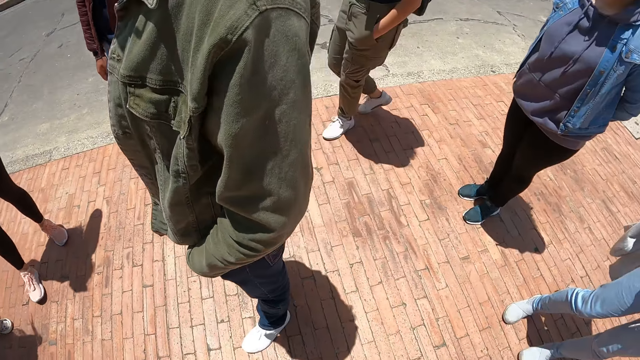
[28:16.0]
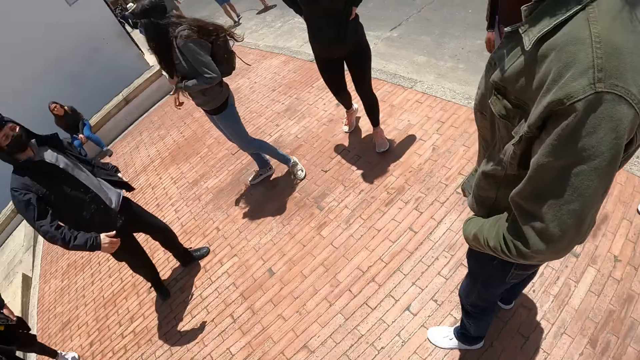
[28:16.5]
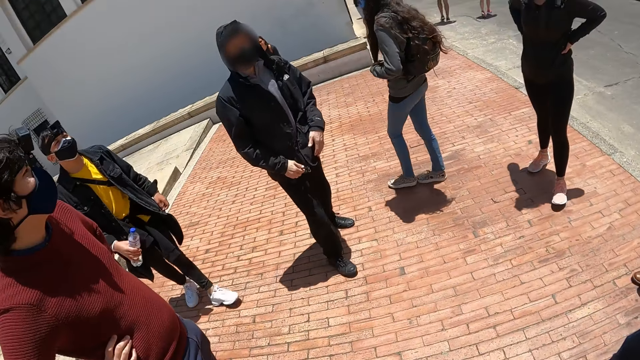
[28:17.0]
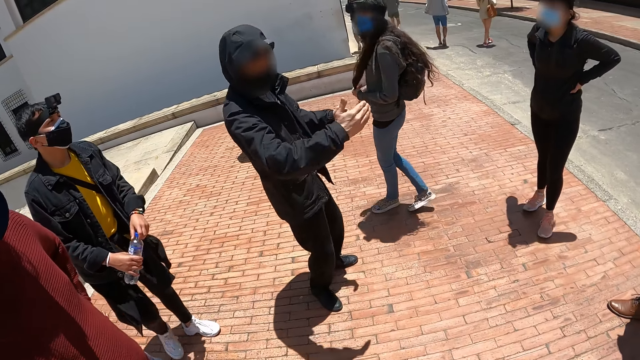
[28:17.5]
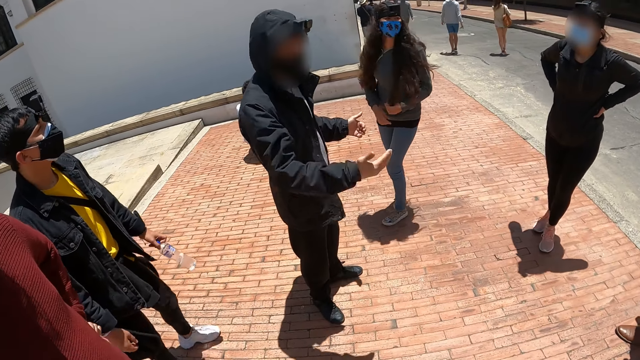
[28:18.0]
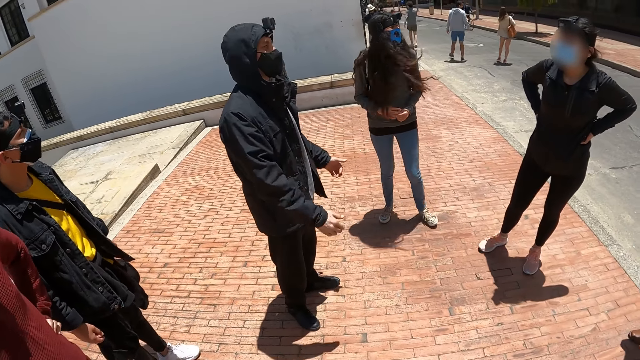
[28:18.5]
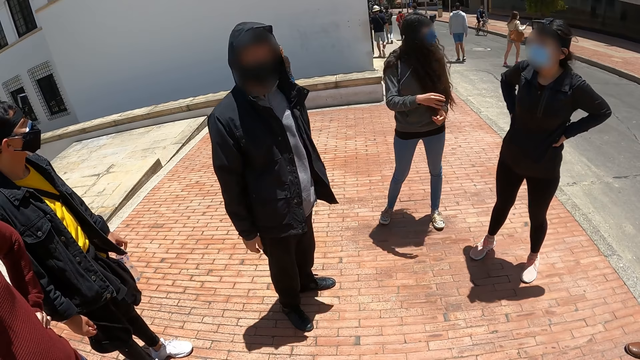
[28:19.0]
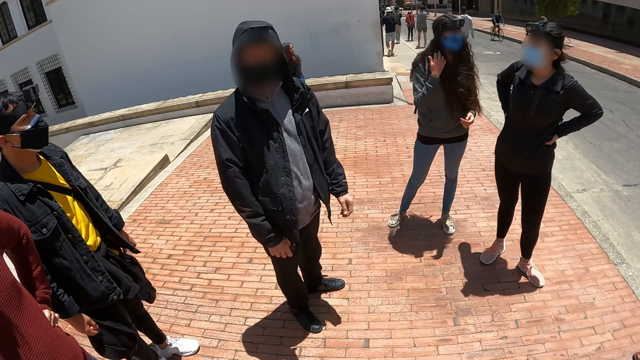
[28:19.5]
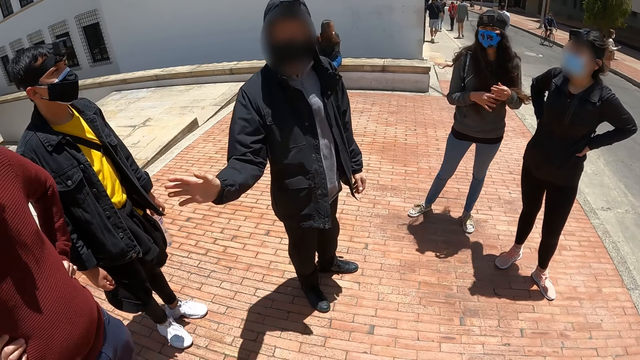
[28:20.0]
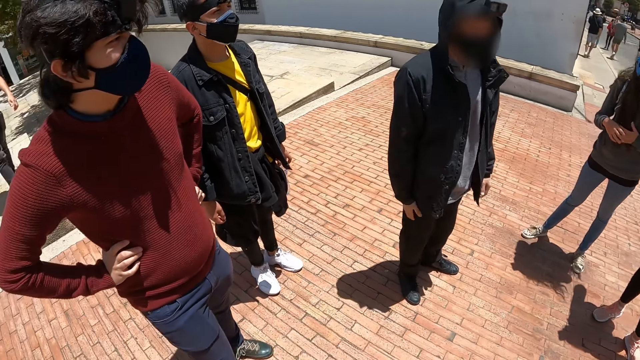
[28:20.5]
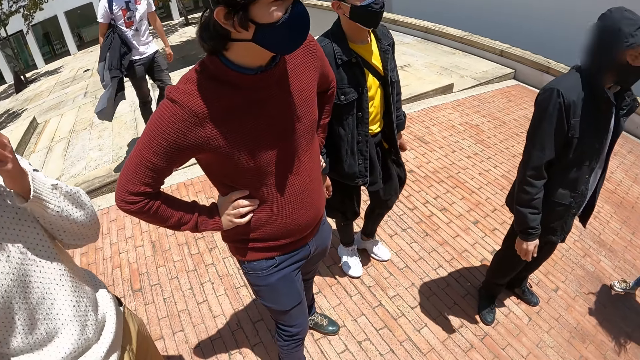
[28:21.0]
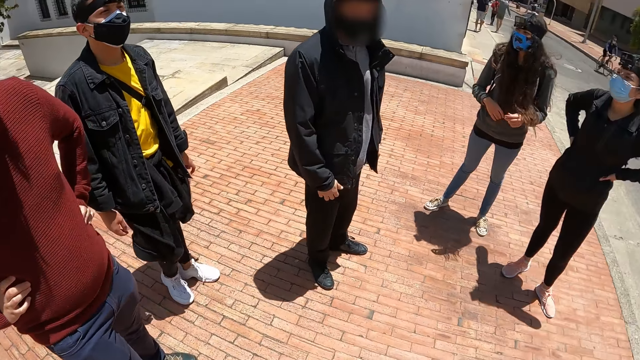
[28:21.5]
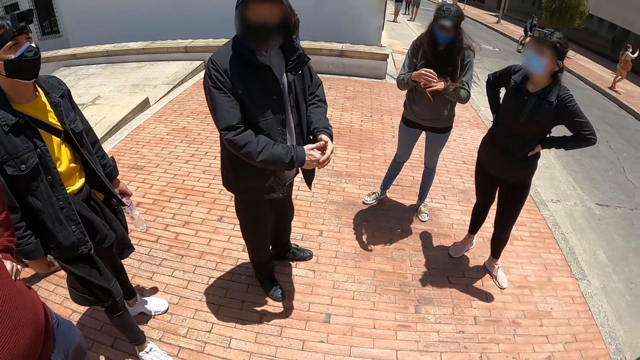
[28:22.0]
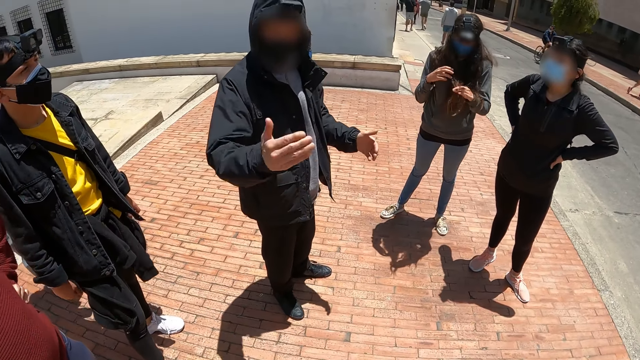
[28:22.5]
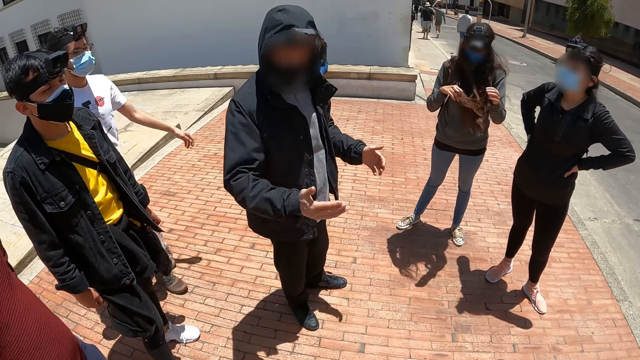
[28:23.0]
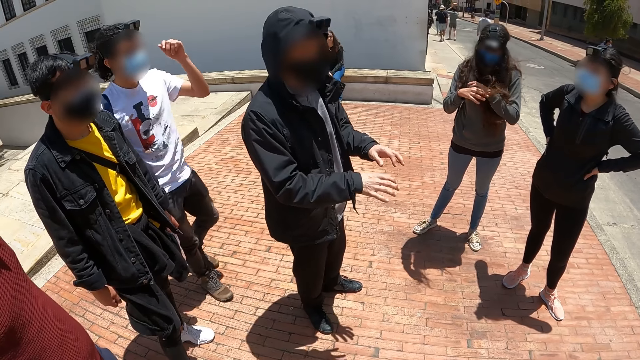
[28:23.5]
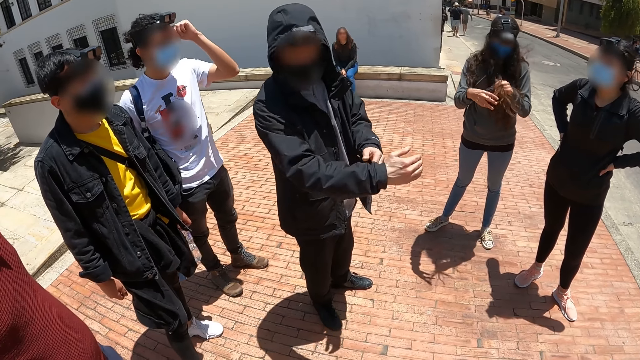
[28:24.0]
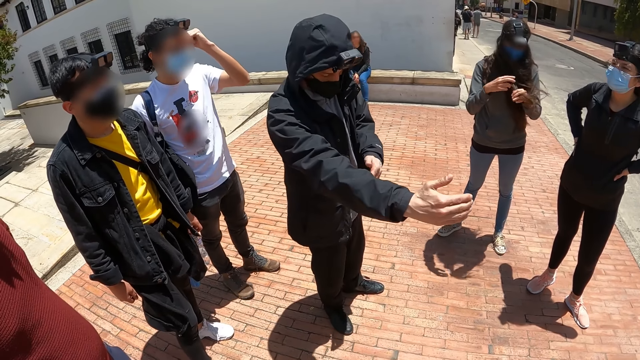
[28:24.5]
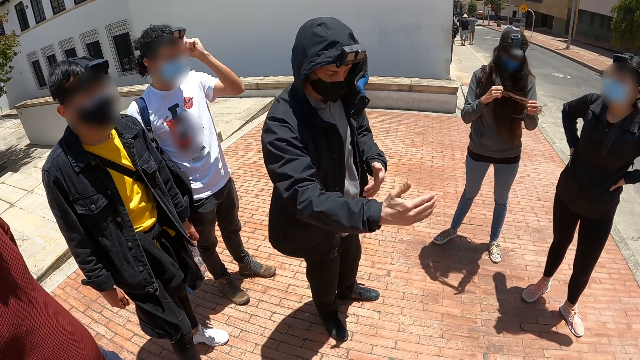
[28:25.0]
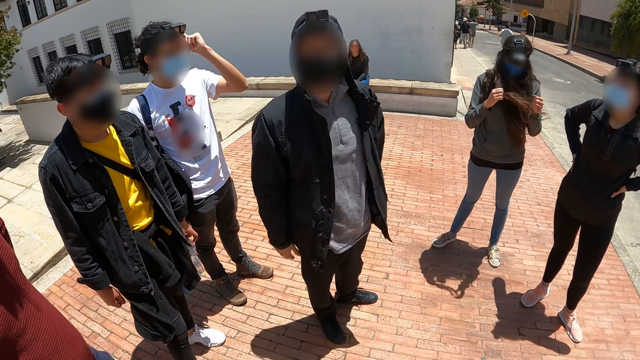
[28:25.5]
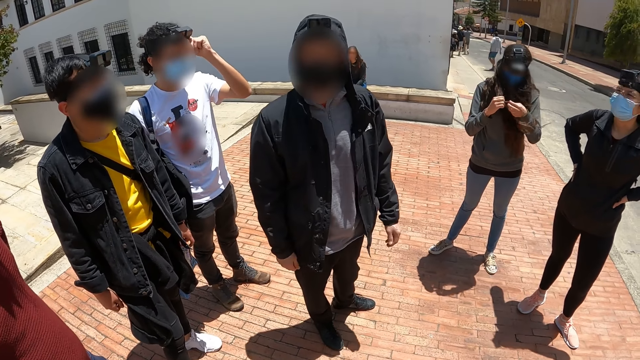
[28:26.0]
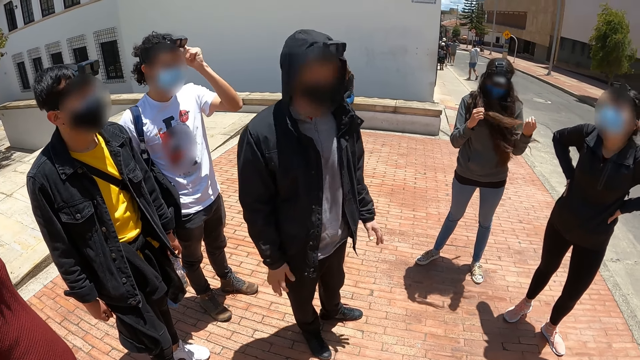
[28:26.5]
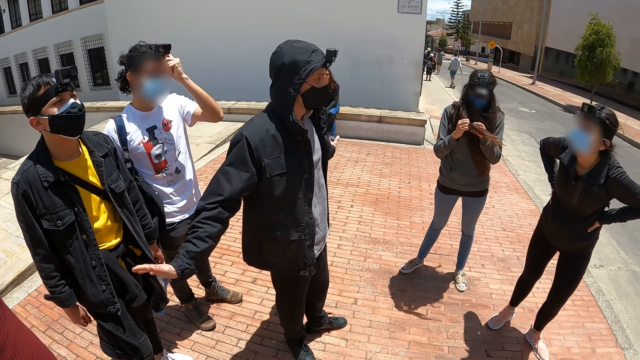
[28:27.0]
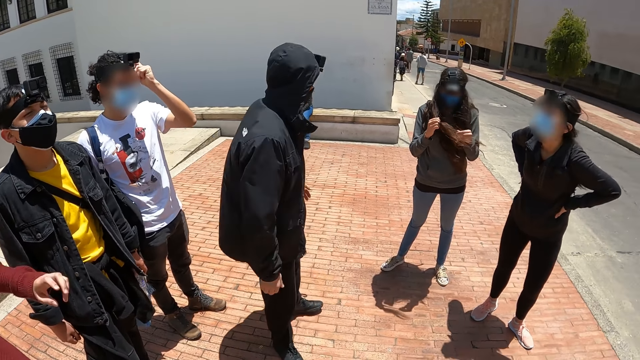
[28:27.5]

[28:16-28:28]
The camera wearer stares at a man. Another man gestures at the crowd. A person touches the hair with both hands.

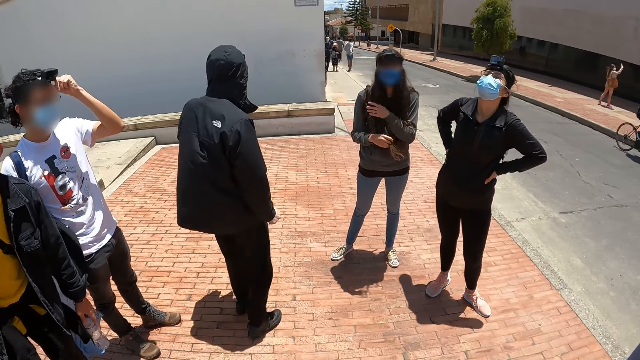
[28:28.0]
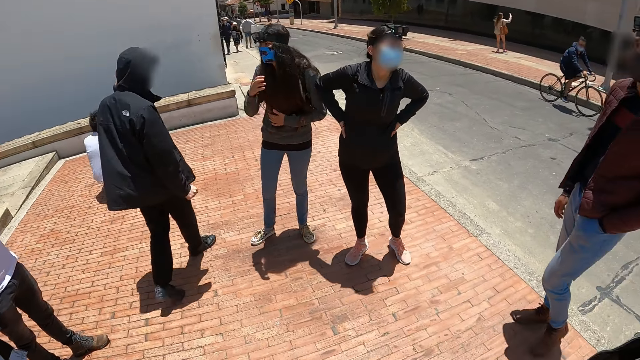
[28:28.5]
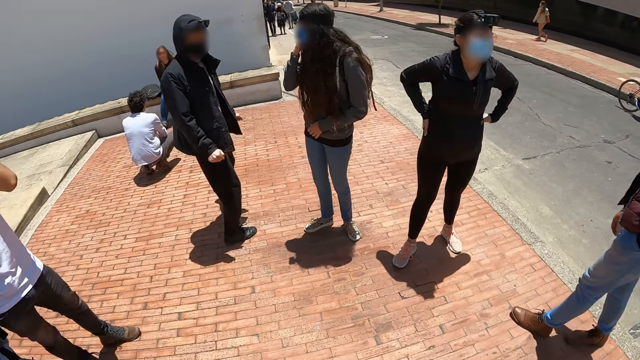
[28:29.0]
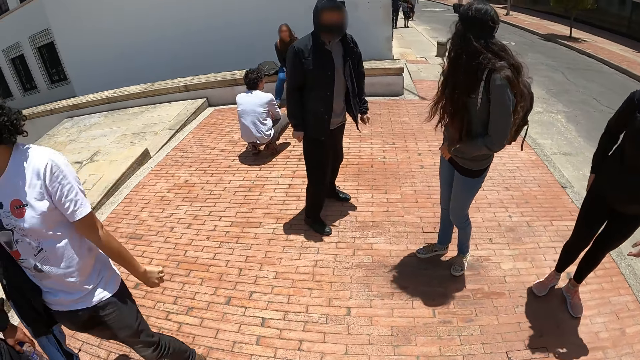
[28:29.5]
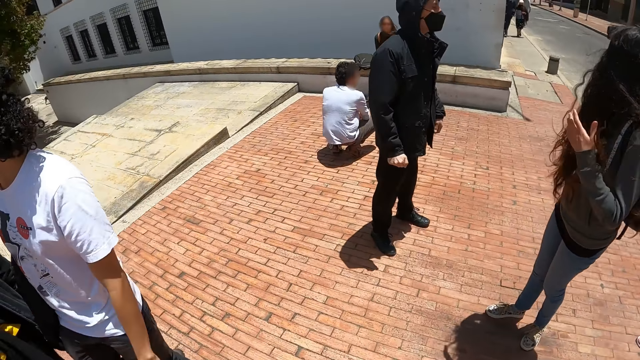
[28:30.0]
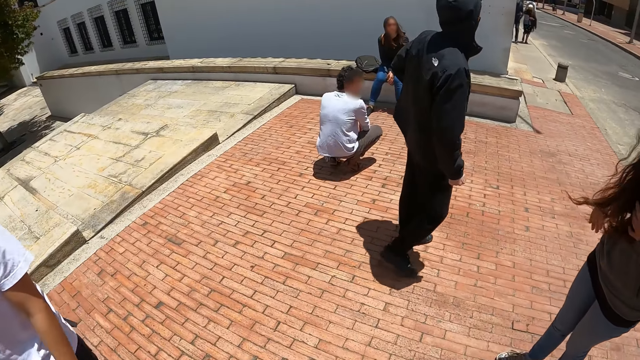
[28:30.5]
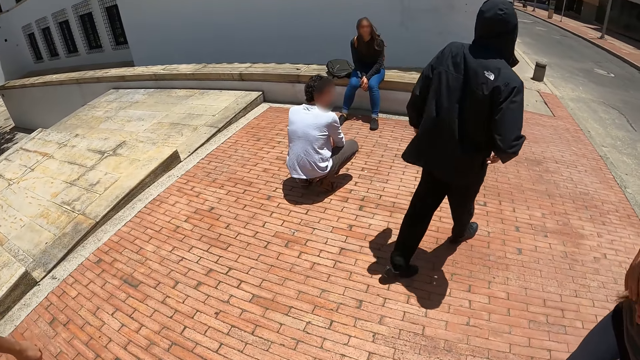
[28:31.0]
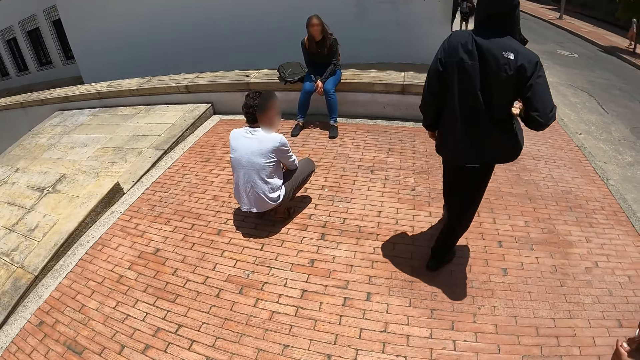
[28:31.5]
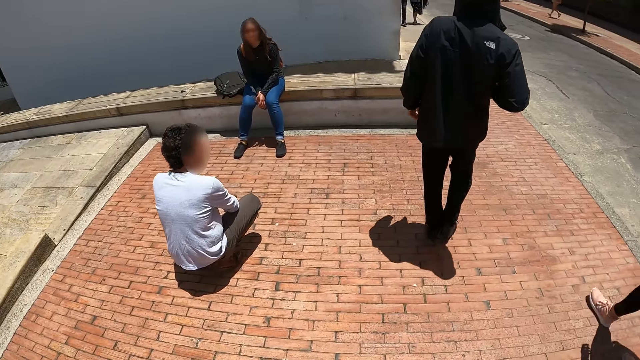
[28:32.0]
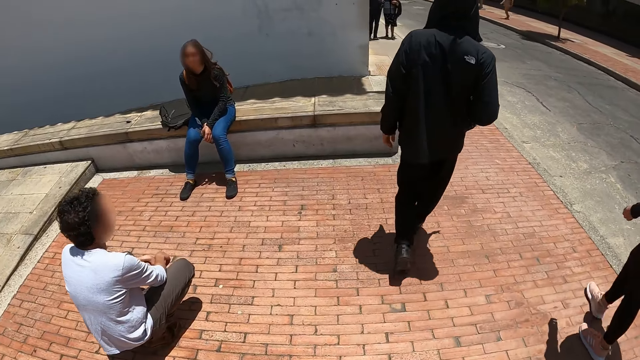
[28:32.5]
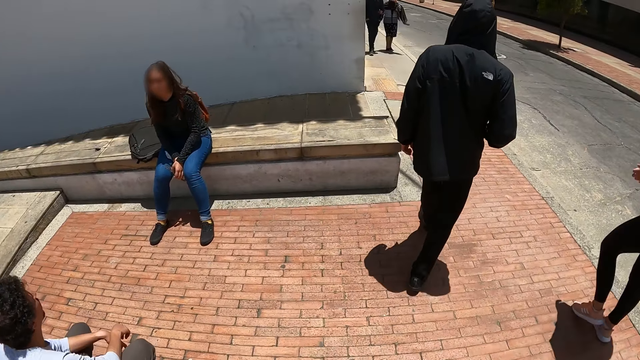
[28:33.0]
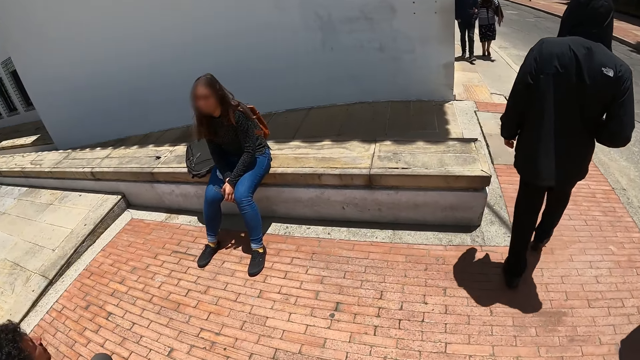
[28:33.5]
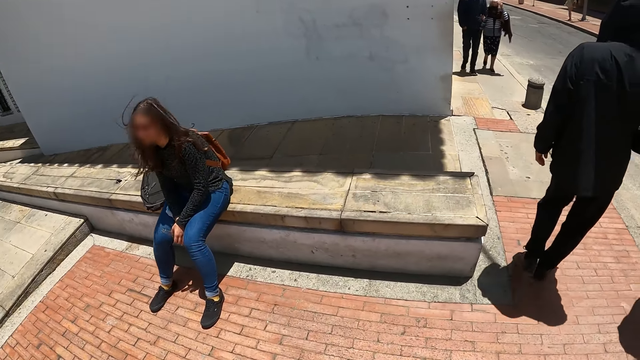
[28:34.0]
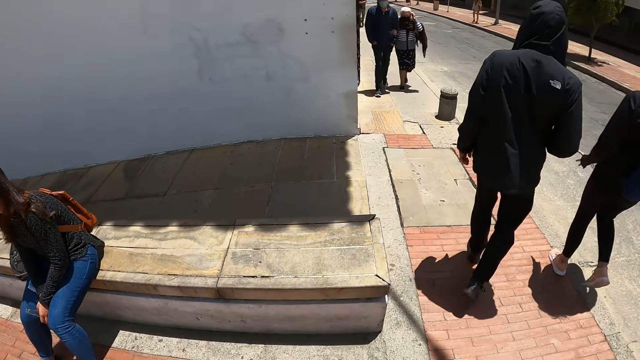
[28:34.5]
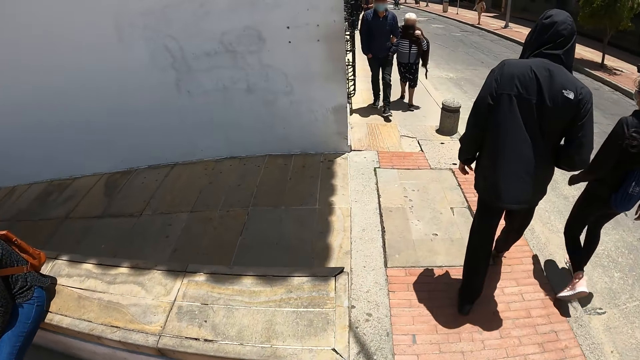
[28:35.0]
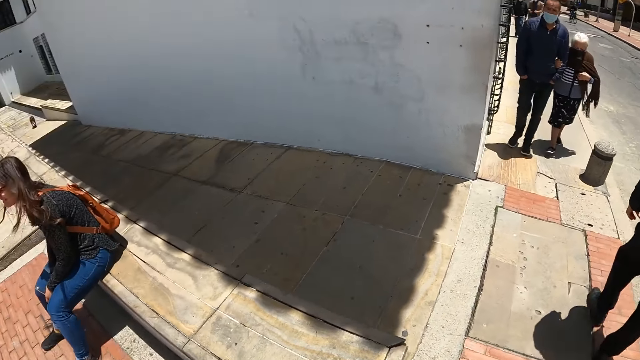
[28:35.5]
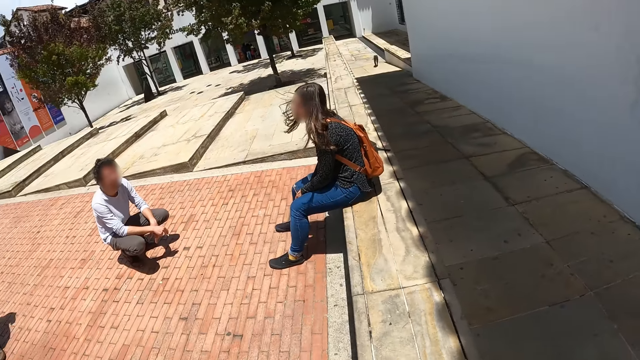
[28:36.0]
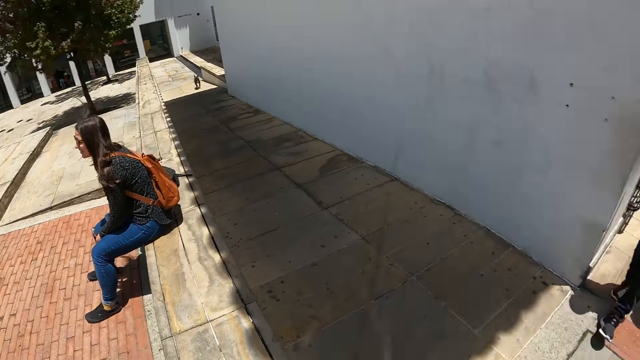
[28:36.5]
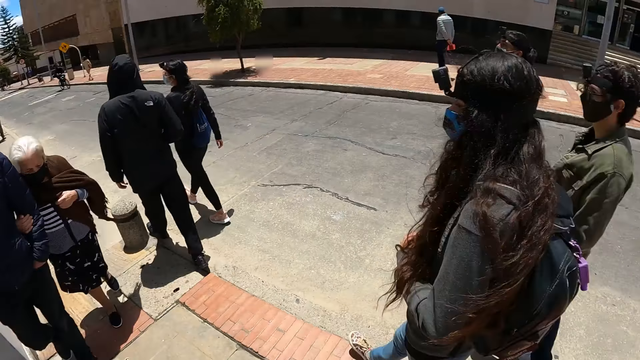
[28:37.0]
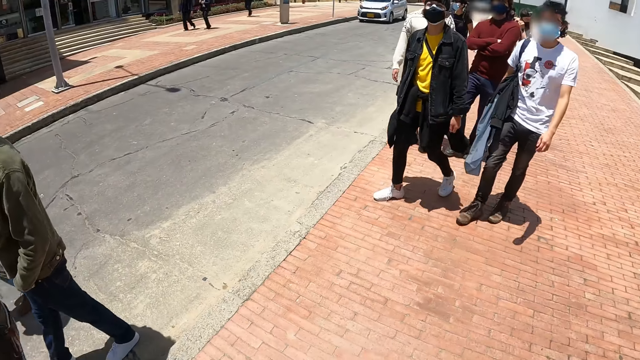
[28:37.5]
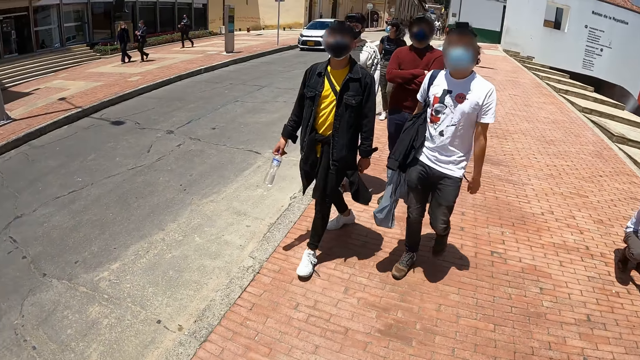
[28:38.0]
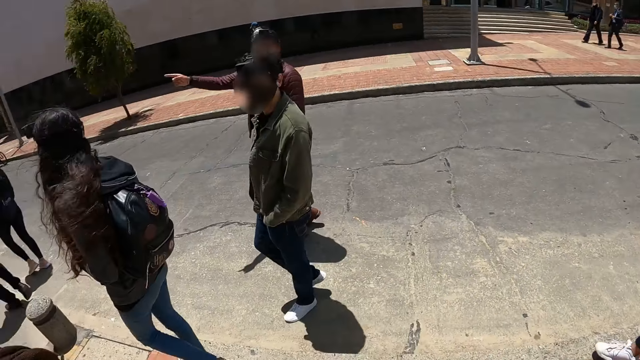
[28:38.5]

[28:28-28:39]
A man walks along the street. The camera wearer walks along the street.
